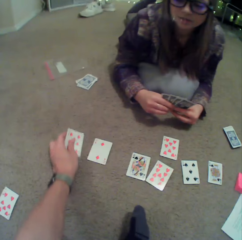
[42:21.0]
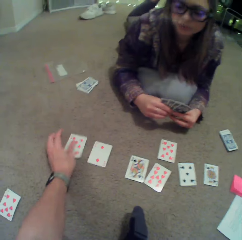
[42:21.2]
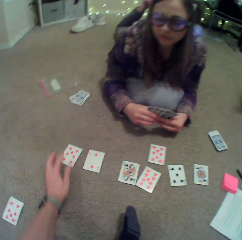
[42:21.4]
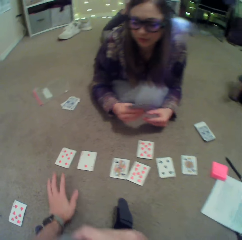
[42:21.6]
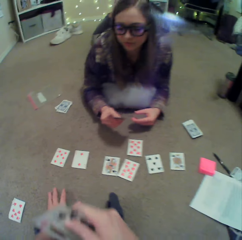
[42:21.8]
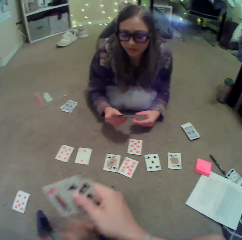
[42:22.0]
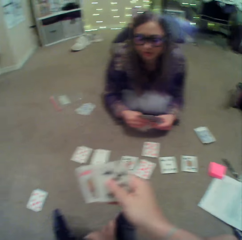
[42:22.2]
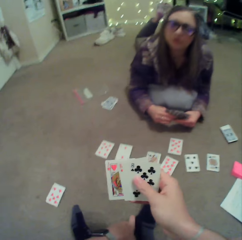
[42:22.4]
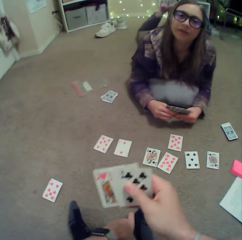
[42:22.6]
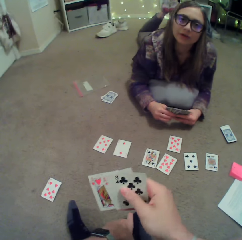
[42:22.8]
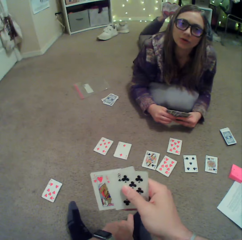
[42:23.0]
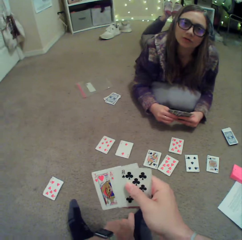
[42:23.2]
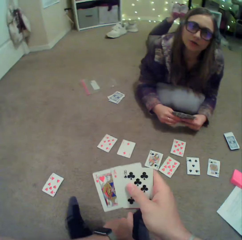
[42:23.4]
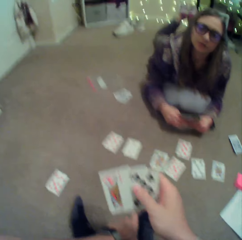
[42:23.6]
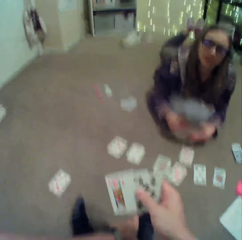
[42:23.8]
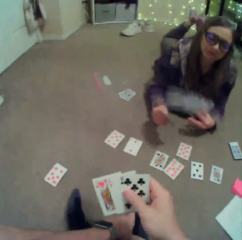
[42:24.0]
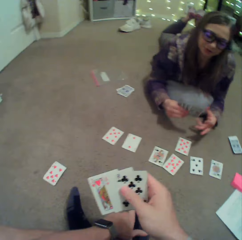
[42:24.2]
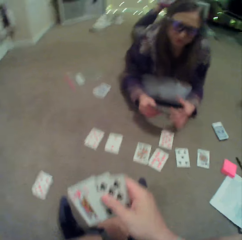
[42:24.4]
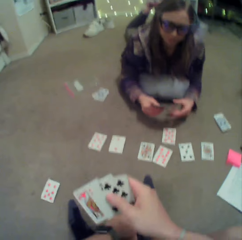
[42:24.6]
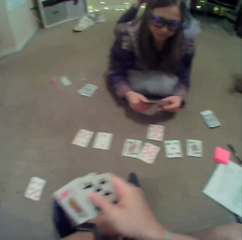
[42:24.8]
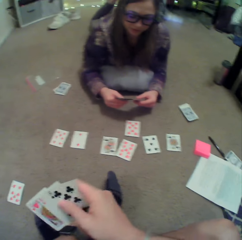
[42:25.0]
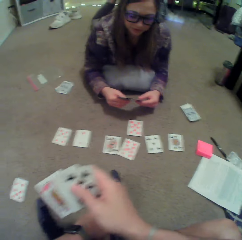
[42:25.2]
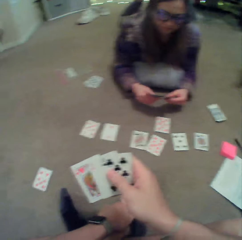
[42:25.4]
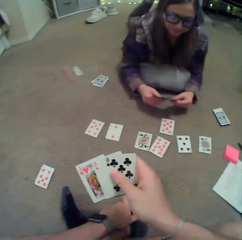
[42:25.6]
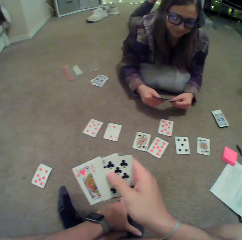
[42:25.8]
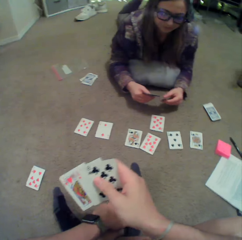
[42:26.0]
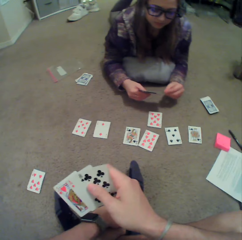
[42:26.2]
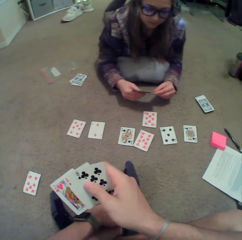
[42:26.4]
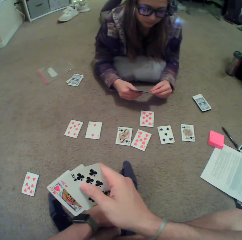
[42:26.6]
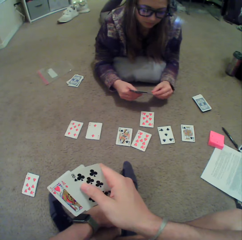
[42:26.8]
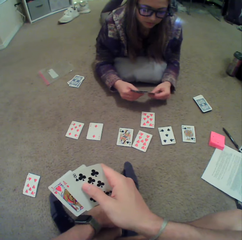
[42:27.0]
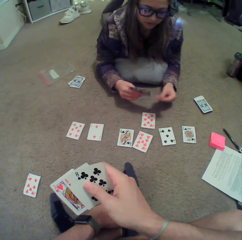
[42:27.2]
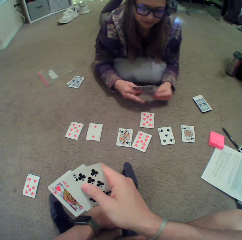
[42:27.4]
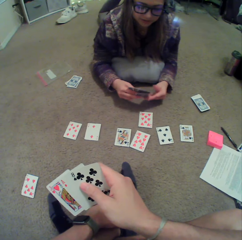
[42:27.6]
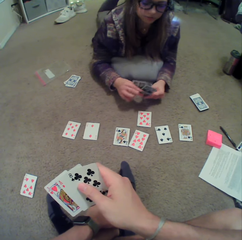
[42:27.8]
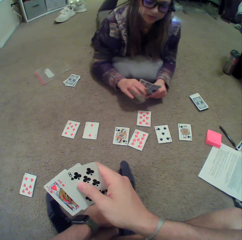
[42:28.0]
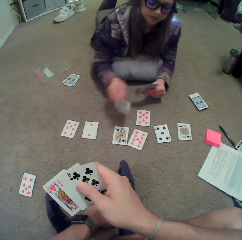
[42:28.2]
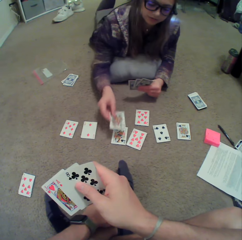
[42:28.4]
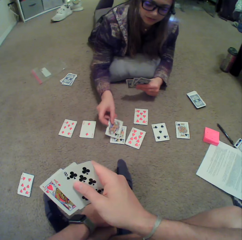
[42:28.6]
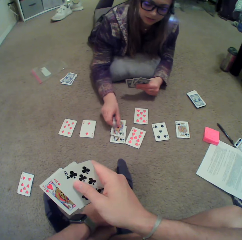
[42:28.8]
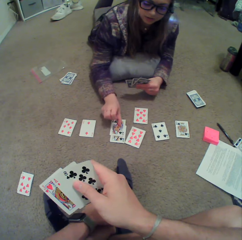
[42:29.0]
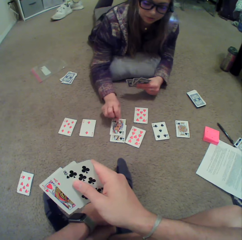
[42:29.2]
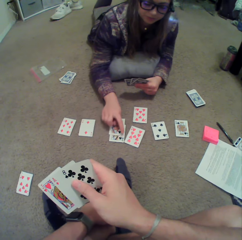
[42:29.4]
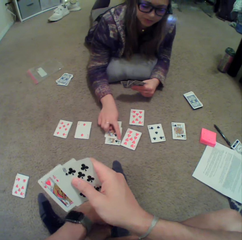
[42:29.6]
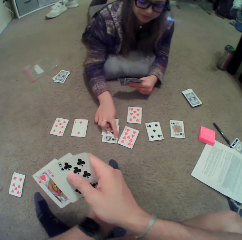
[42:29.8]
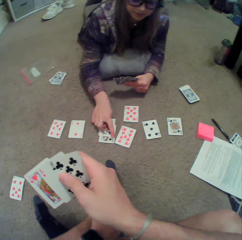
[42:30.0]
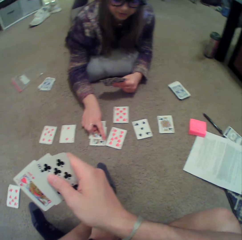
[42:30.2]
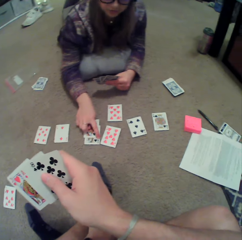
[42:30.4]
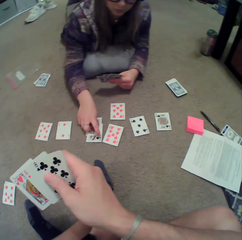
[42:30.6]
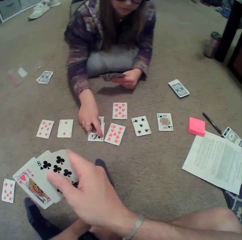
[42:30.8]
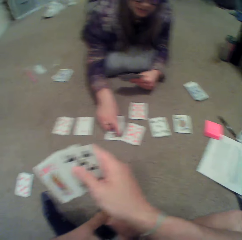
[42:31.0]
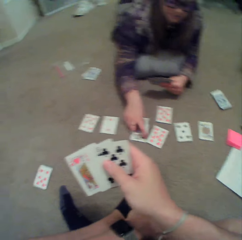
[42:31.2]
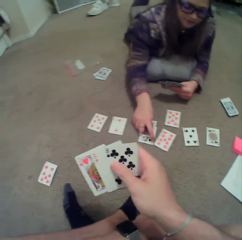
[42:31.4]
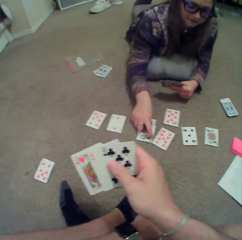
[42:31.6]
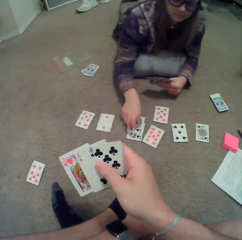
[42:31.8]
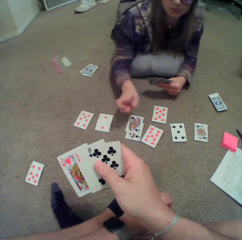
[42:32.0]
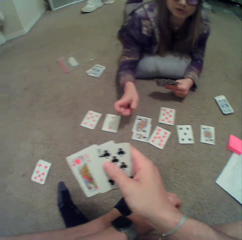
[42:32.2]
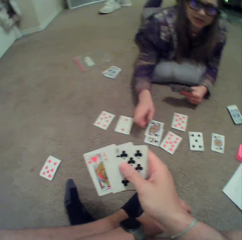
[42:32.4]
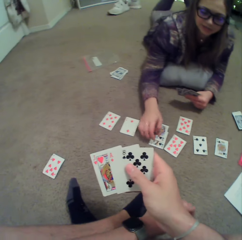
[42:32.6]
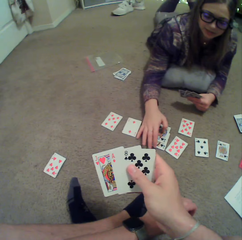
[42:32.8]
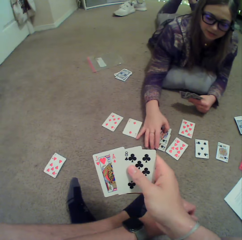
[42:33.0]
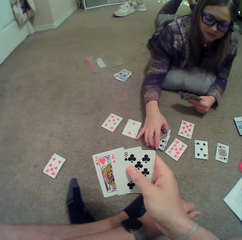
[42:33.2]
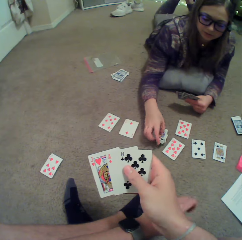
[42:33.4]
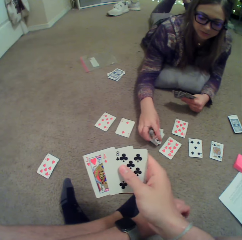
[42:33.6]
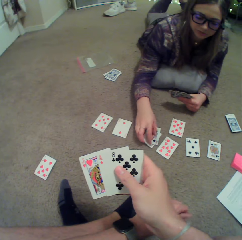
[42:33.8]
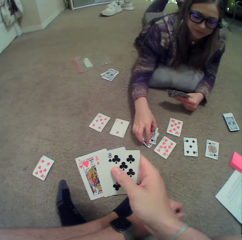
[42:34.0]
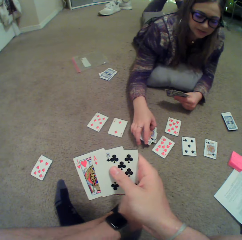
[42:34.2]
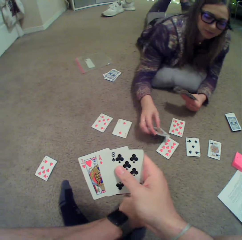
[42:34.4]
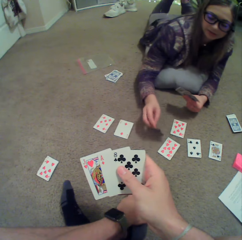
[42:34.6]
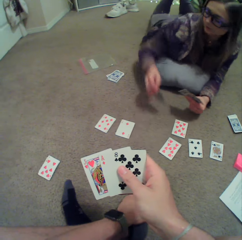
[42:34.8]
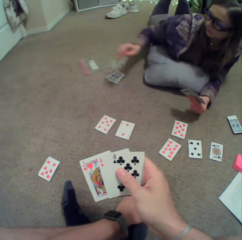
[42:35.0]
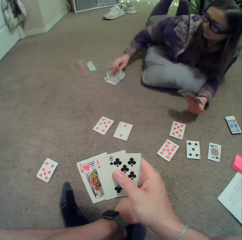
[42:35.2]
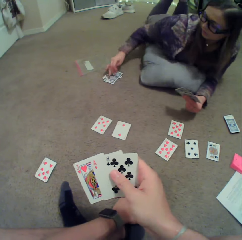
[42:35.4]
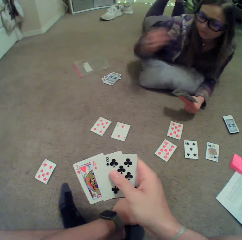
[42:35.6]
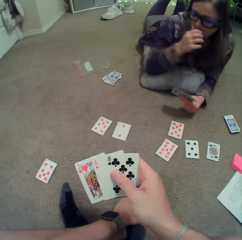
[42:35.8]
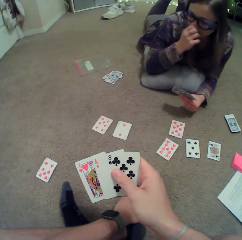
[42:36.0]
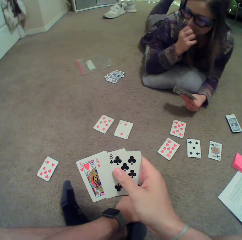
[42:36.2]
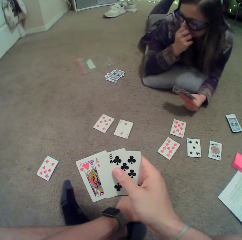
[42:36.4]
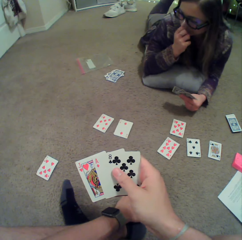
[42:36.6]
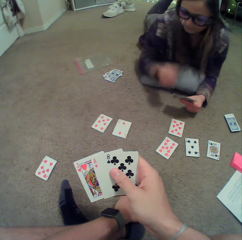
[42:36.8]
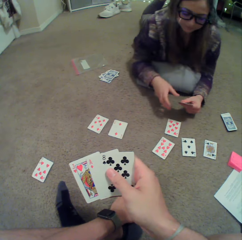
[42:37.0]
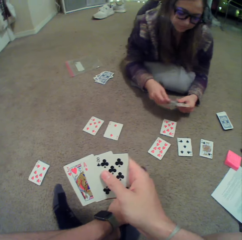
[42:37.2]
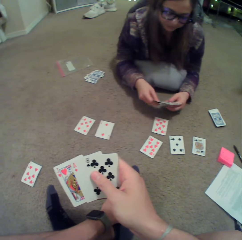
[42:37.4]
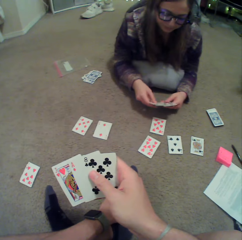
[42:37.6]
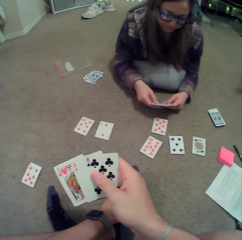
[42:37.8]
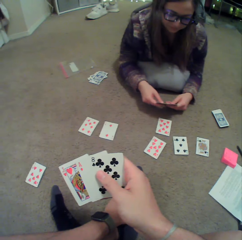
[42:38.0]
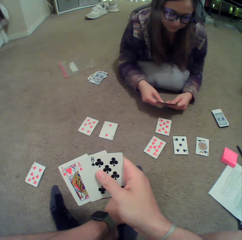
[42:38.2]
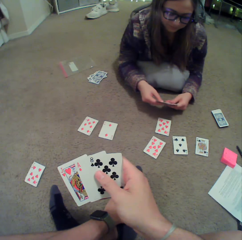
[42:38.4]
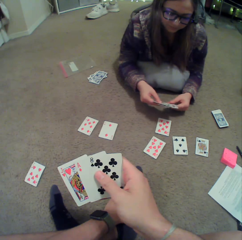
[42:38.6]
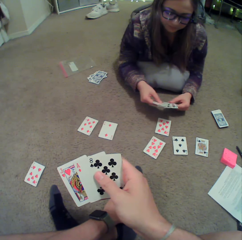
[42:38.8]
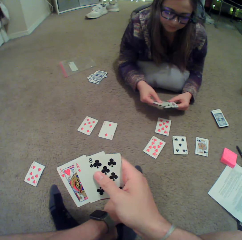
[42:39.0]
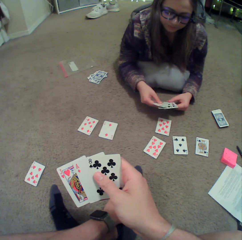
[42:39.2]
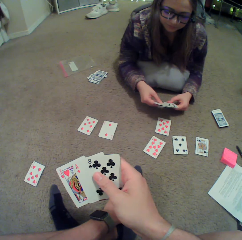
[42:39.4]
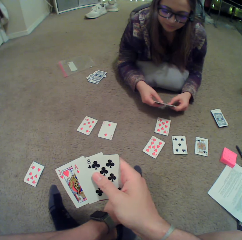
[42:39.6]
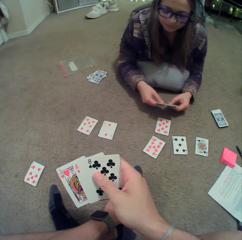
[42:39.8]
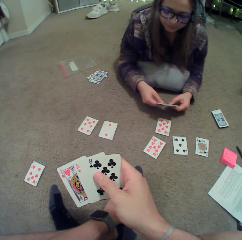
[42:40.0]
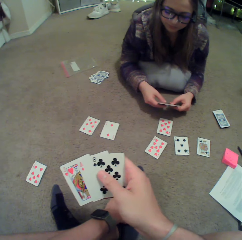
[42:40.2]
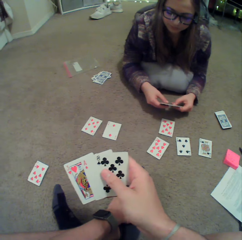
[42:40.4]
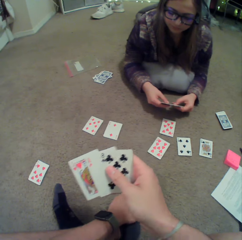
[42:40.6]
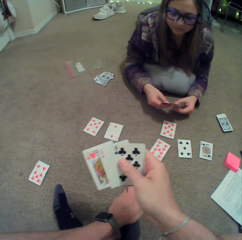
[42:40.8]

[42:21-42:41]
The camera wearer puts a card on the floor. A lady converses with the camera wearer. The lady sways hands, puts a card on the floor, points at a card on the floor, sways a hand, and touches a card on the floor. She picks a card on the floor and puts the card on the floor. She touches the face. She converses with the camera wearer.

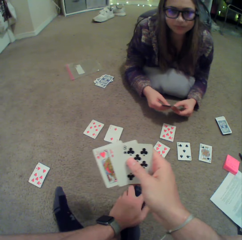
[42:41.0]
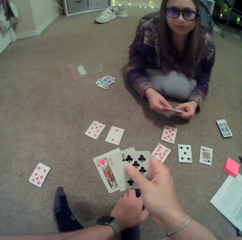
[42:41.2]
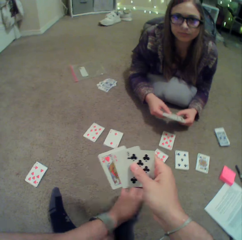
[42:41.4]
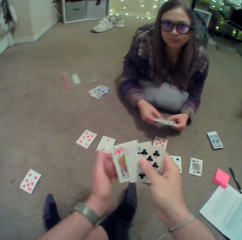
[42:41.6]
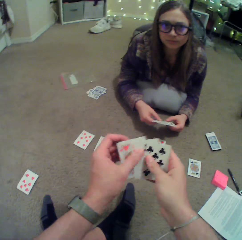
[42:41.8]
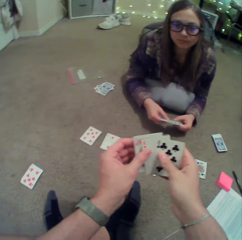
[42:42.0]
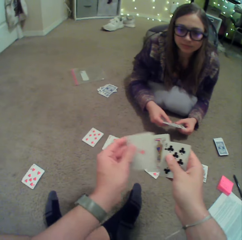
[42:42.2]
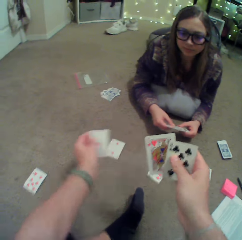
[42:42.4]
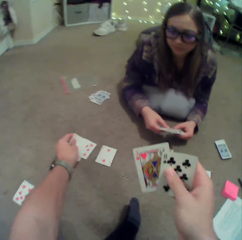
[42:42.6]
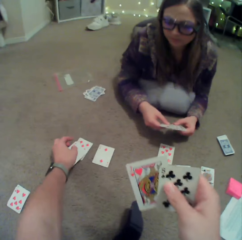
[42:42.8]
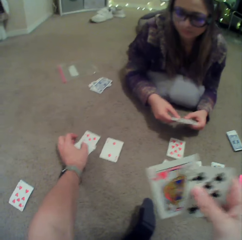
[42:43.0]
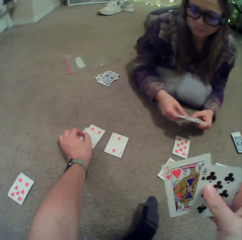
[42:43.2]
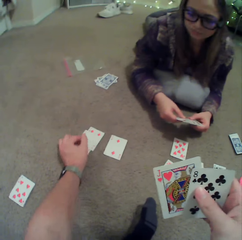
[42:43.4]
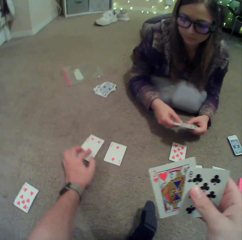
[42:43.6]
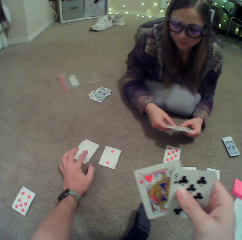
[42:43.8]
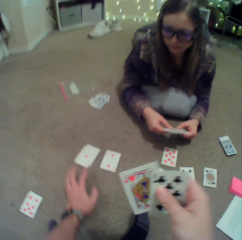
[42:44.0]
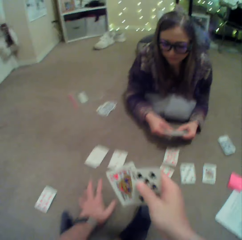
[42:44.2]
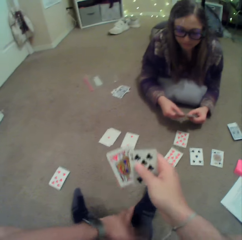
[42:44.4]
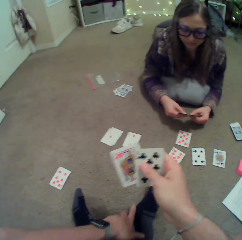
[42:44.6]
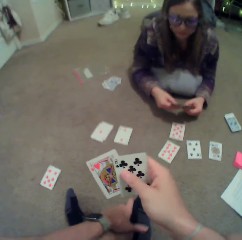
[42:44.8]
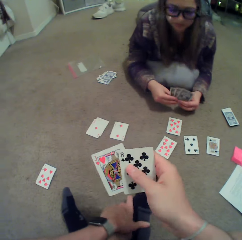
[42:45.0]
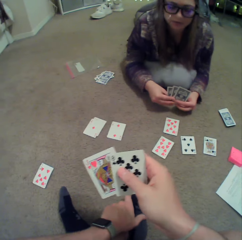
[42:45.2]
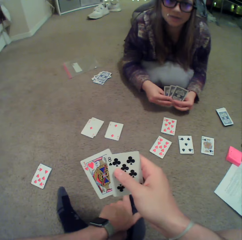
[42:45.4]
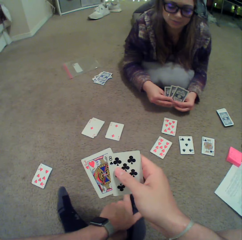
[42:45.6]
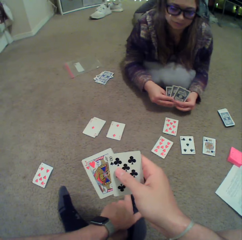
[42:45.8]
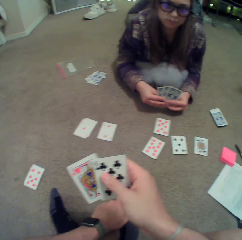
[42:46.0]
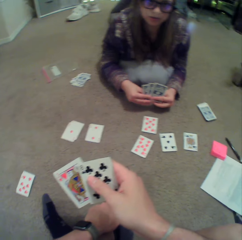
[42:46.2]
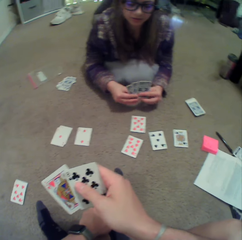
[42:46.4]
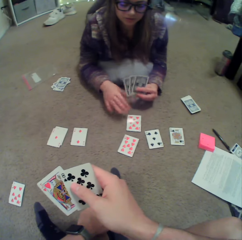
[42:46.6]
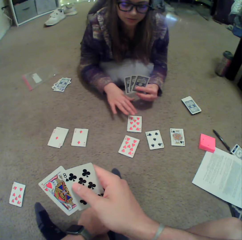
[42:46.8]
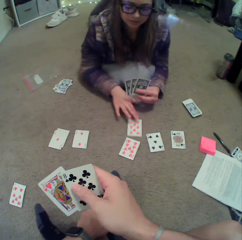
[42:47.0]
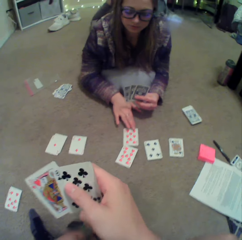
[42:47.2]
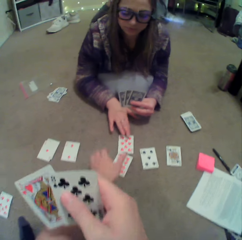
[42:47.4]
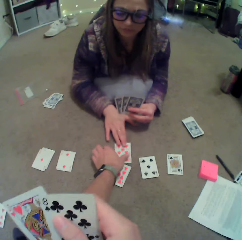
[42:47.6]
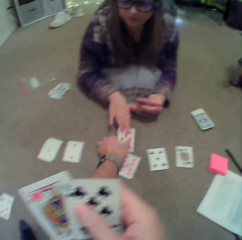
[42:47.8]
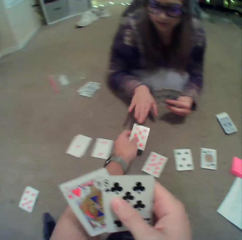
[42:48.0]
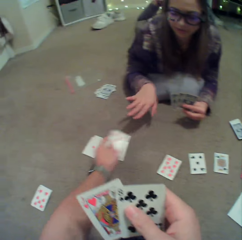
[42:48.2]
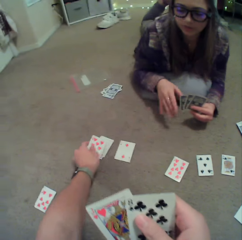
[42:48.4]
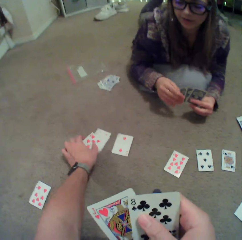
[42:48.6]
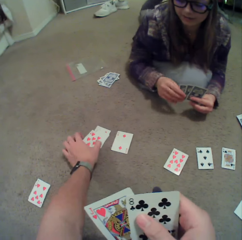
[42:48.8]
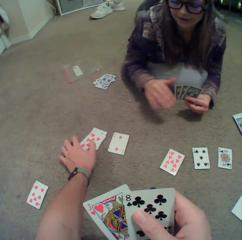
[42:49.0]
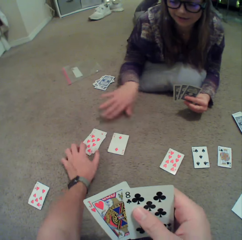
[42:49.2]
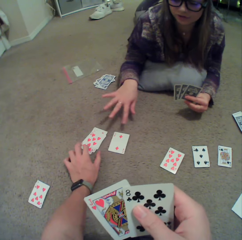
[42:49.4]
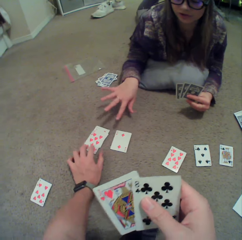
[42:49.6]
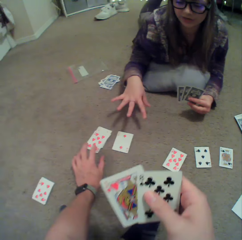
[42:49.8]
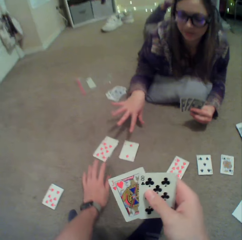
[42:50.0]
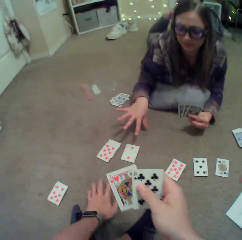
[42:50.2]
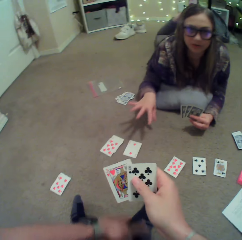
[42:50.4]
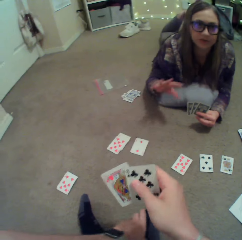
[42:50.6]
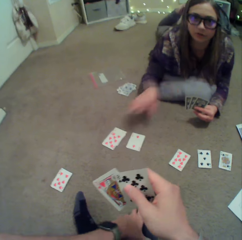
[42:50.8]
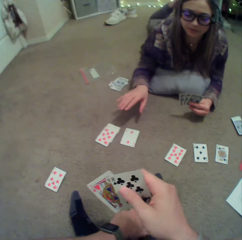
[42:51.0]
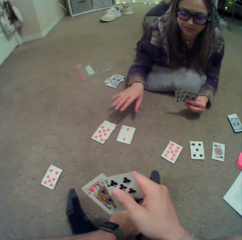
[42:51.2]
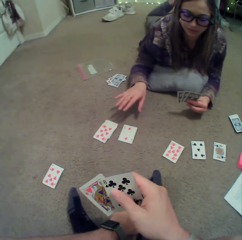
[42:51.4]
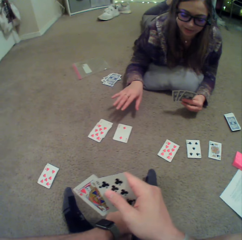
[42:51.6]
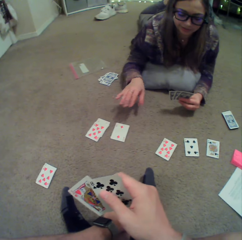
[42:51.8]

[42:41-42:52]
The camera wearer puts a card on the floor. A lady converses with the camera wearer. The lady moves a card on the floor and touches the card. The camera wearer picks a card on the floor and puts the card on the floor. The lady sways a hand.
